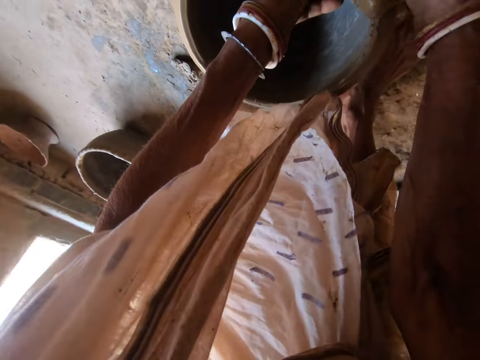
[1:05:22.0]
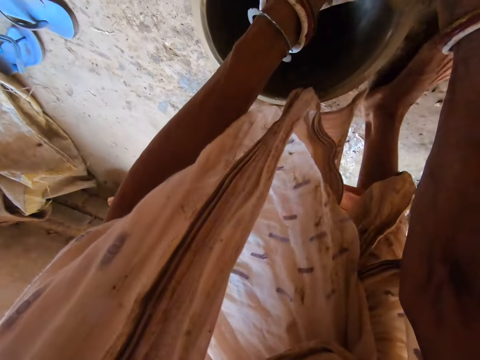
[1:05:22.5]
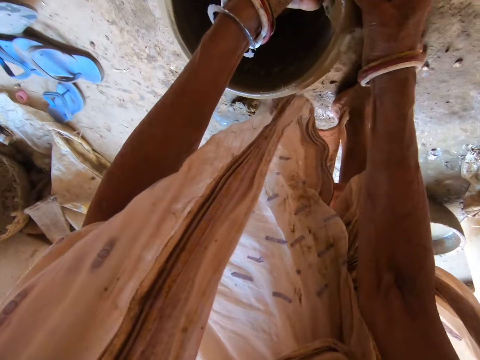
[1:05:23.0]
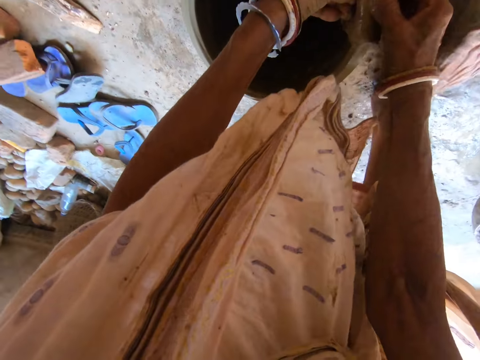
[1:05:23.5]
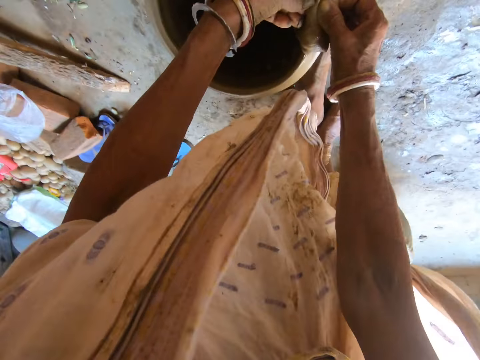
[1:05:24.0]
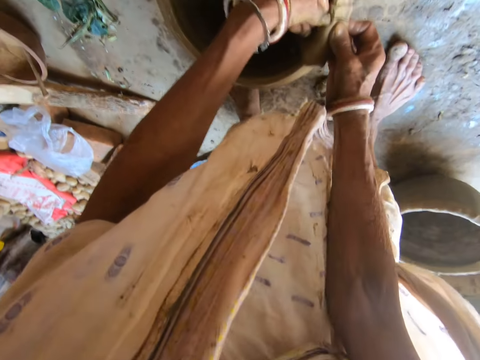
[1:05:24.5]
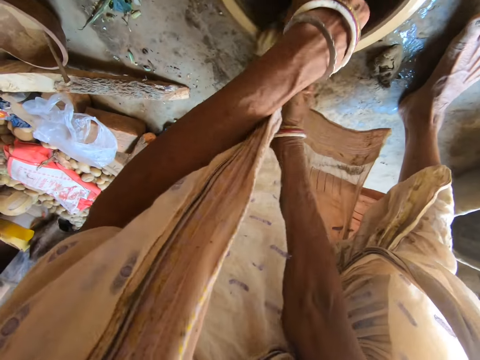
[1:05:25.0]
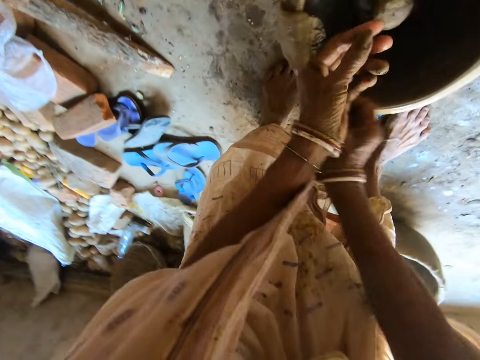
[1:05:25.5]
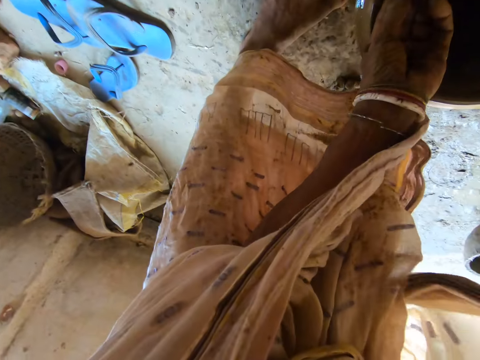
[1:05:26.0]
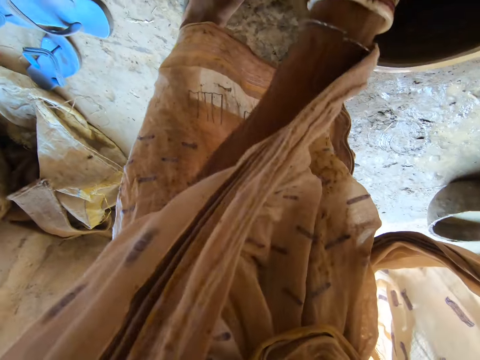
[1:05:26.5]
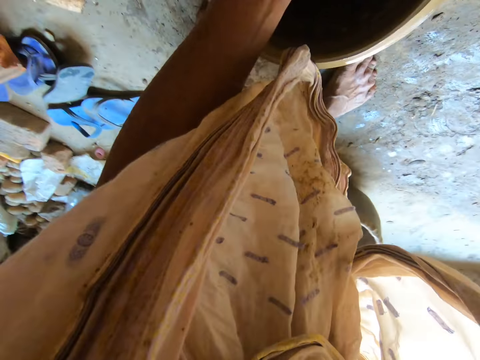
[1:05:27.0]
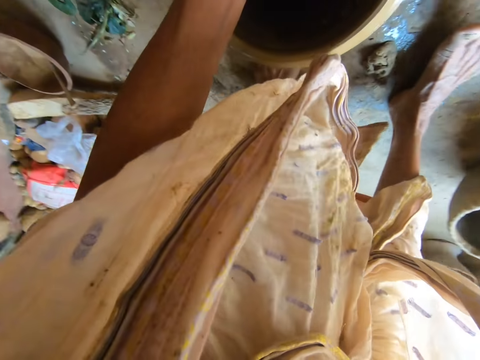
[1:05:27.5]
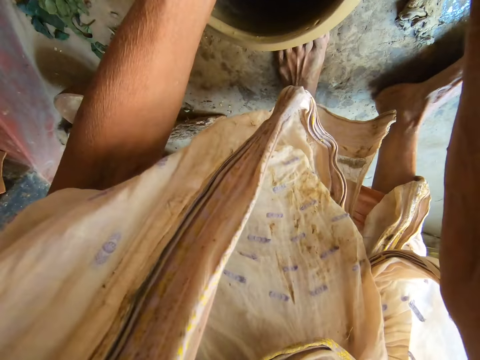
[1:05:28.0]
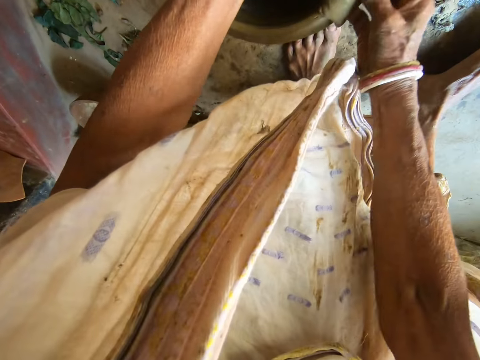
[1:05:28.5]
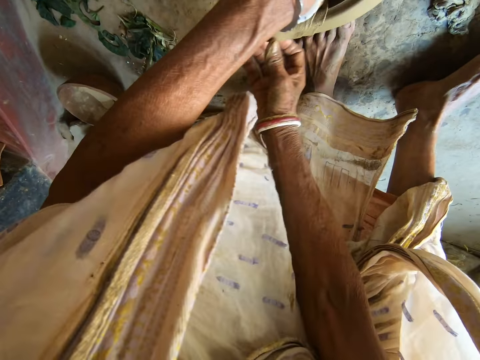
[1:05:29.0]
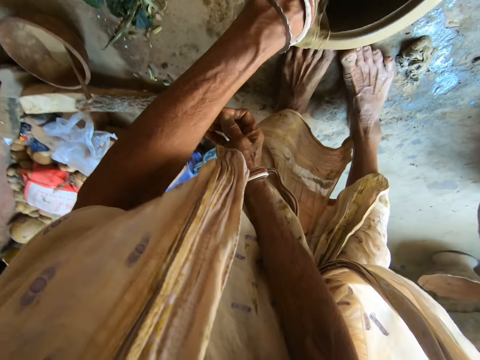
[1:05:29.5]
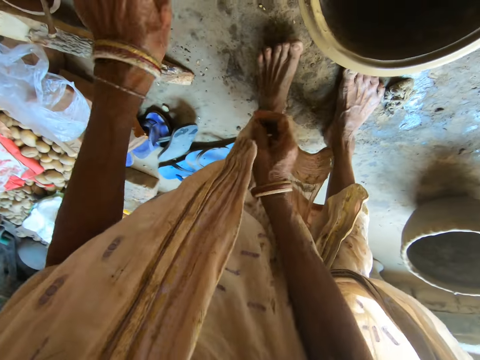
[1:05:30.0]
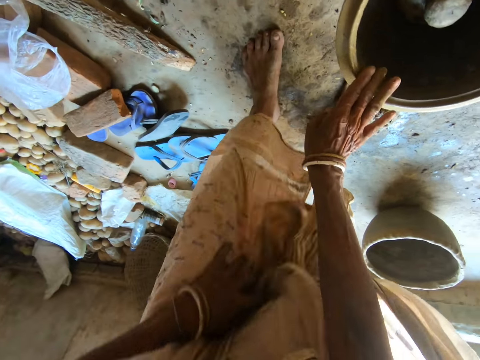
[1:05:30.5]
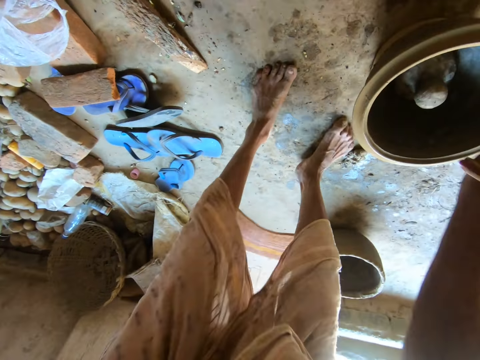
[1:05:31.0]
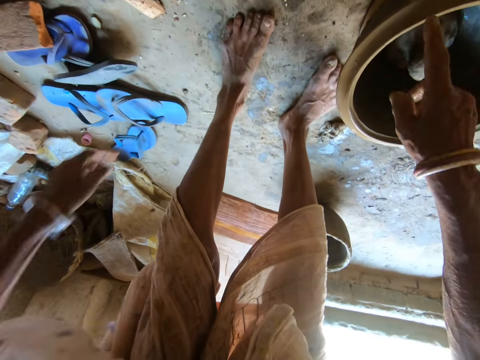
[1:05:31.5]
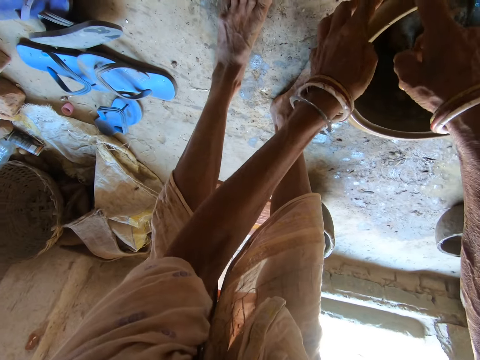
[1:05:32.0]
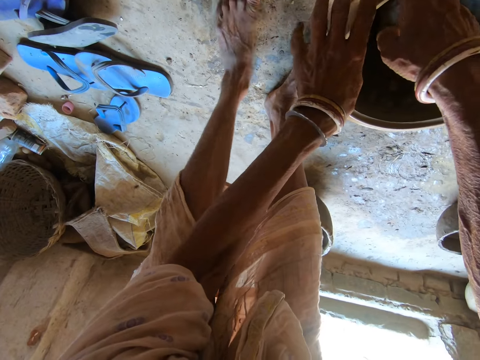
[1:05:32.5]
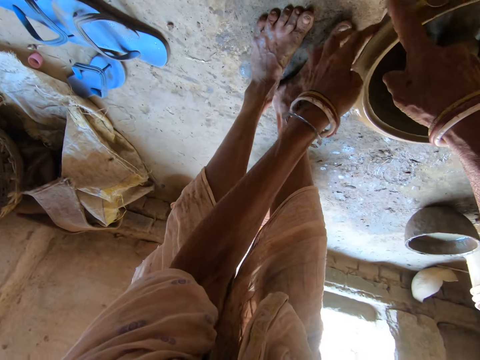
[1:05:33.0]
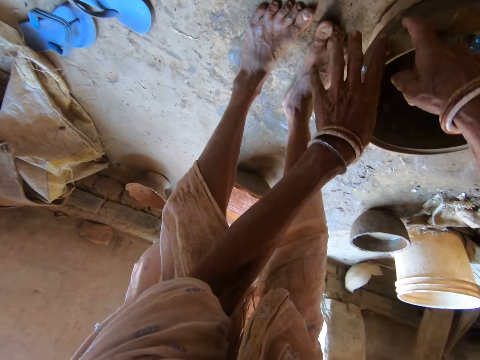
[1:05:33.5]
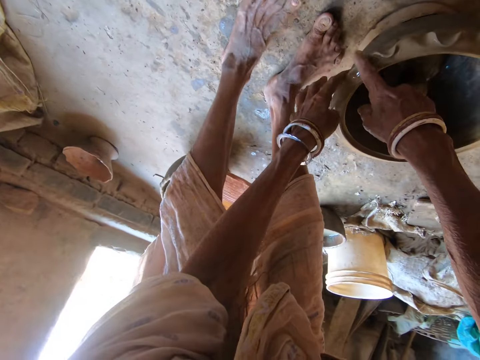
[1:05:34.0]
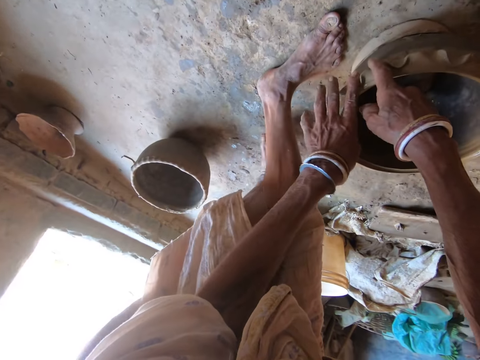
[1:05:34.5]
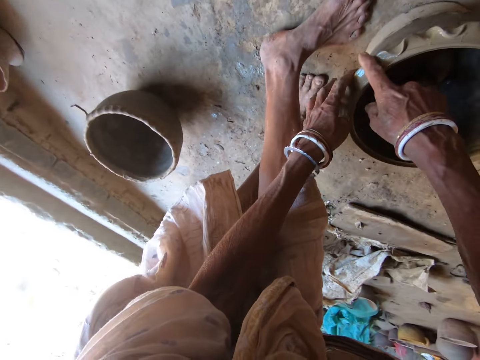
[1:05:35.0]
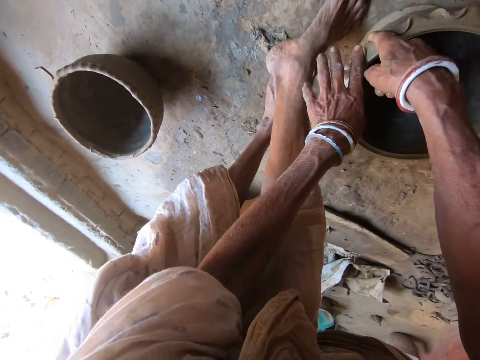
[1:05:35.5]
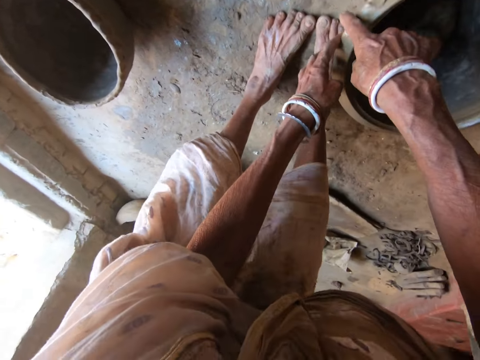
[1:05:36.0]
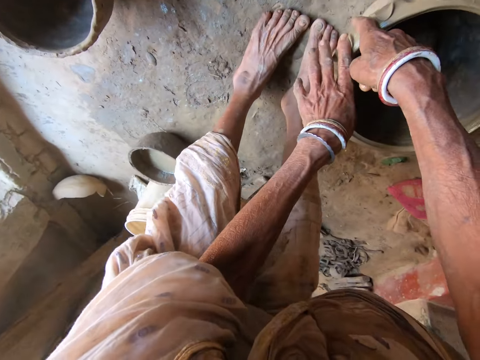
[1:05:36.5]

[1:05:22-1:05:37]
The camera wearer drops the piece of cloth on the floor with her left hand. She holds her cloth with her left hand. She cleans the clay pot with her right hand. She aligns the pot with the fingers. She decorates the clay pot with both hands.

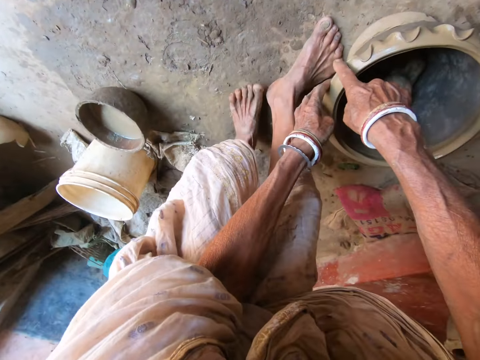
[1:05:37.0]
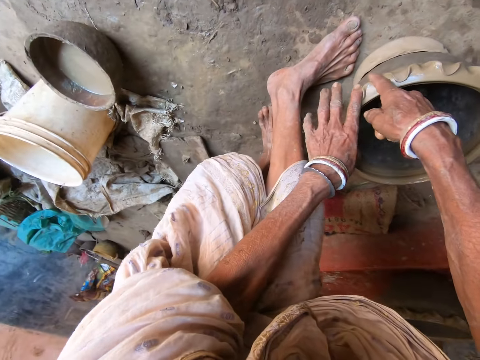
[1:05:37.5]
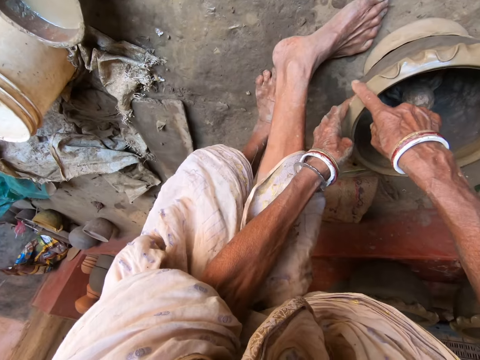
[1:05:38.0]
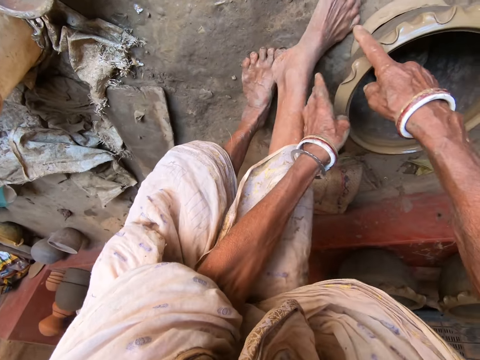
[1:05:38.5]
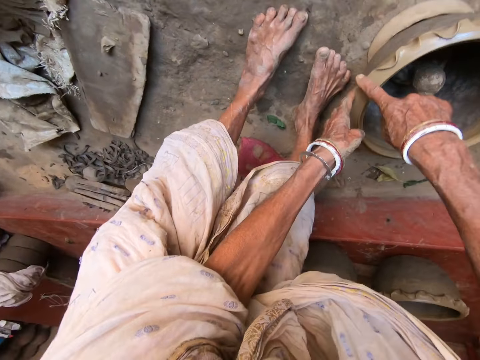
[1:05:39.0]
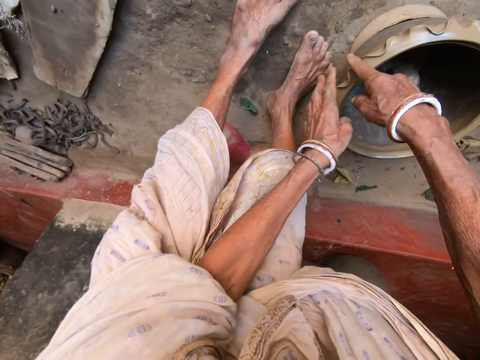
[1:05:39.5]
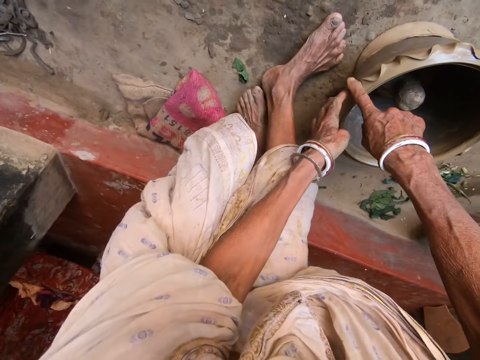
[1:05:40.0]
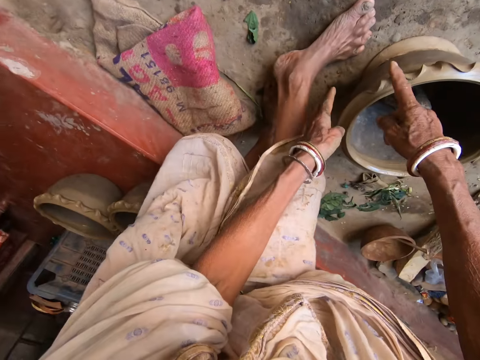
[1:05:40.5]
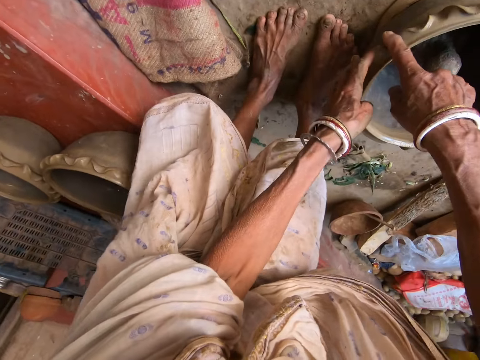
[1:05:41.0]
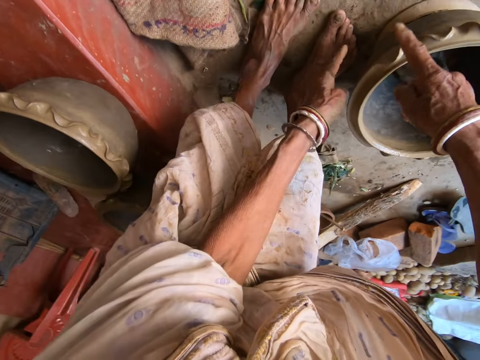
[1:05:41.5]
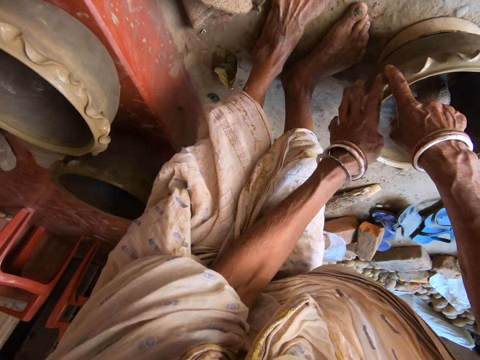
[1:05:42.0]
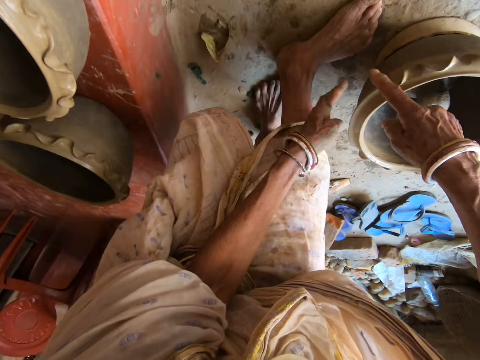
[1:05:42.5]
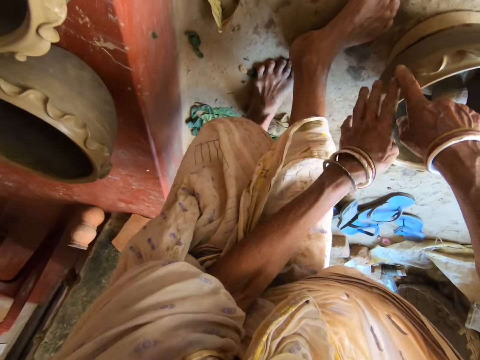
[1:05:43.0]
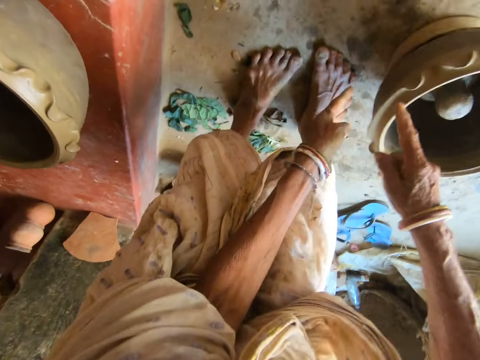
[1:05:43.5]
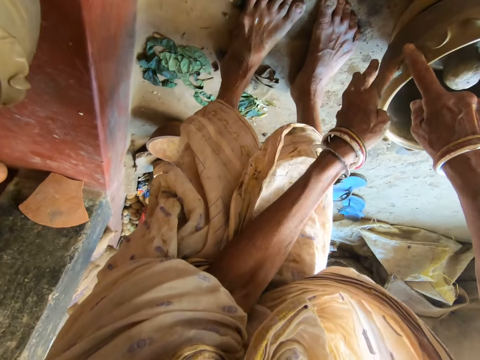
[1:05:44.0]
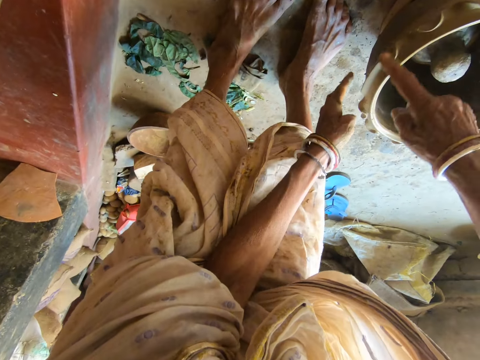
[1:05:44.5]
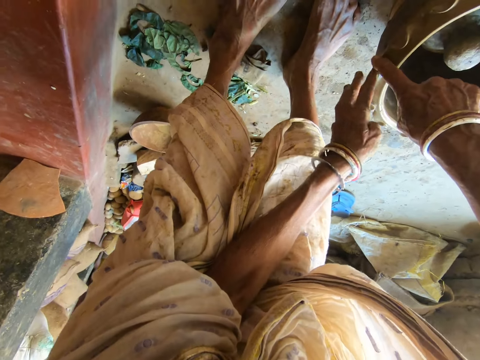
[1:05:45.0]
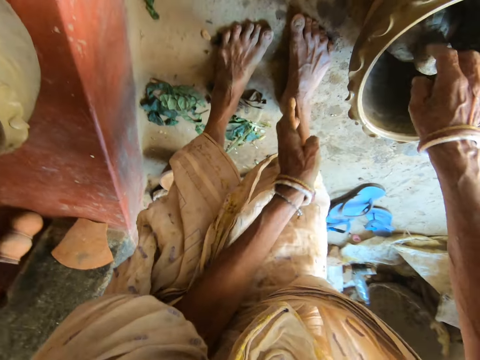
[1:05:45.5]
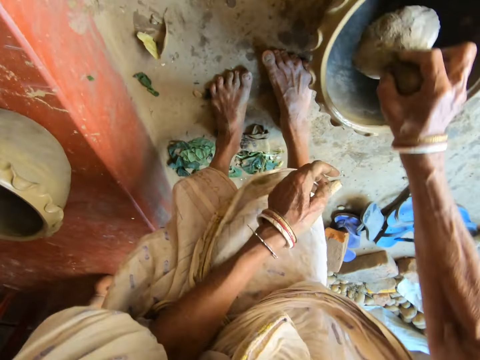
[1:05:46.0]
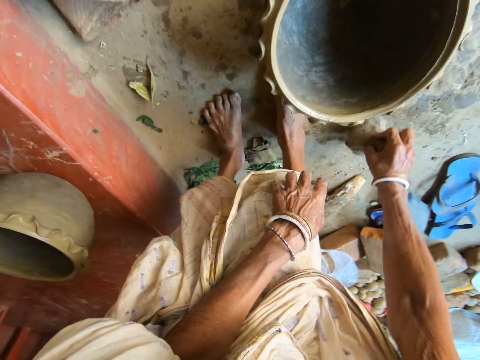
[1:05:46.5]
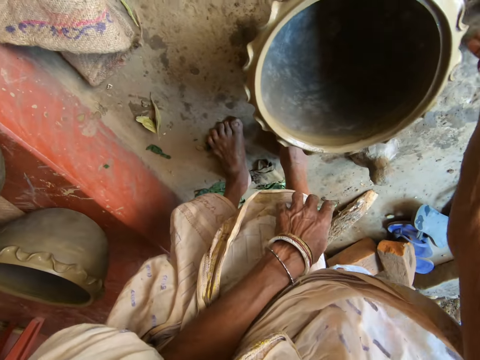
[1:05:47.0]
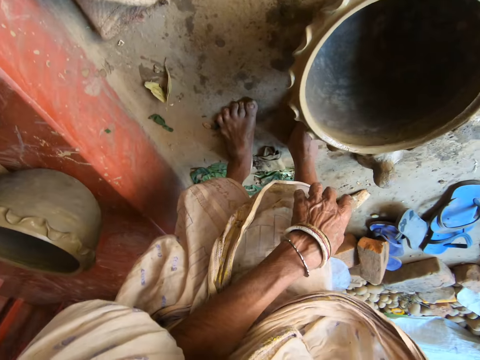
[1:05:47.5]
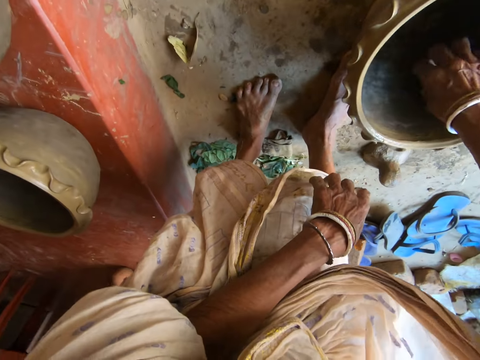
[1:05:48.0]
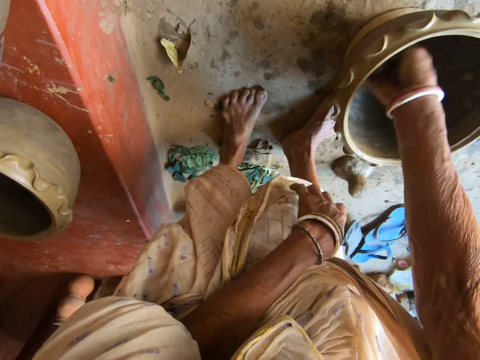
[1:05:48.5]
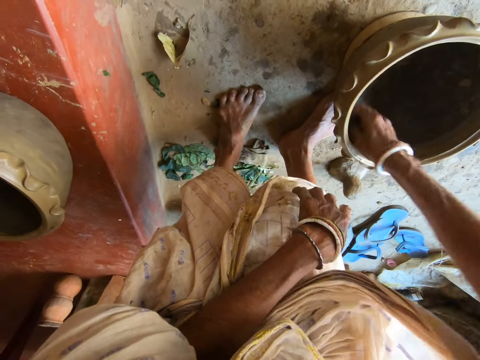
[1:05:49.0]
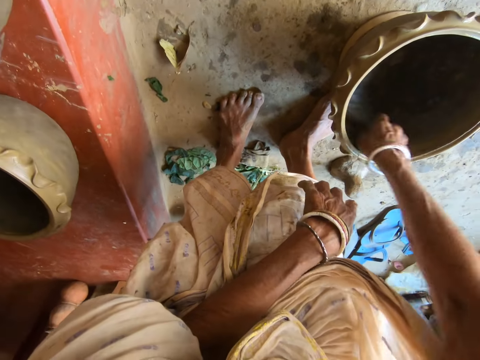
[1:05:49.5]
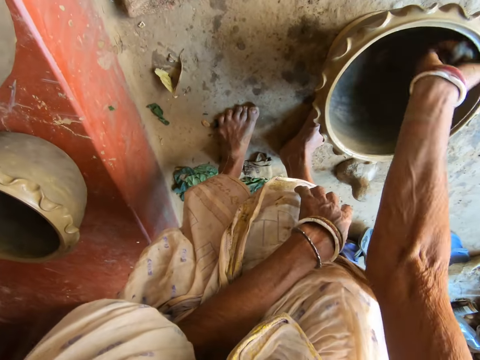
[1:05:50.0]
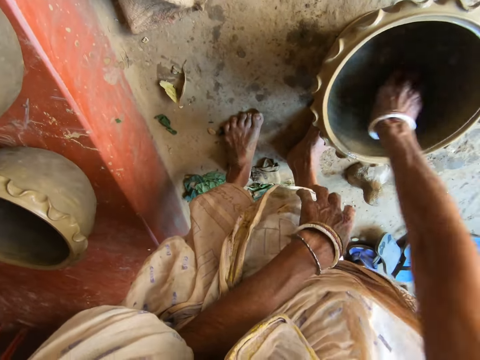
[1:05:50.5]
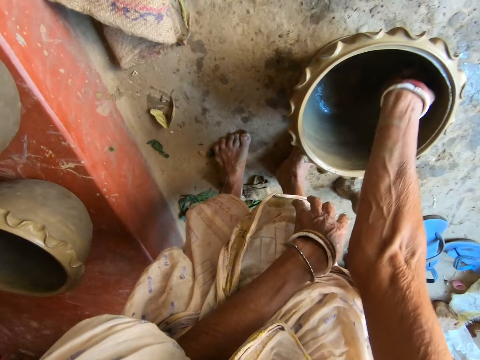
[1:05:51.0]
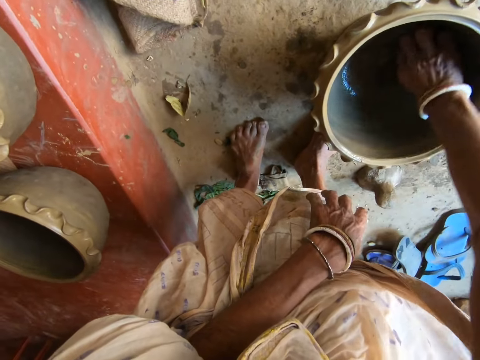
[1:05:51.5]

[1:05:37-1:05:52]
The camera wearer picks up a pestle or vase from the clay pot with her right hand. She drops the pestle on the floor with her right hand. She picks up the piece of cloth from the floor with her right hand. She taps the wall of the clay pot with the piece of cloth in her right hand. She cleans the clay pot with the piece of cloth with her right hand.
